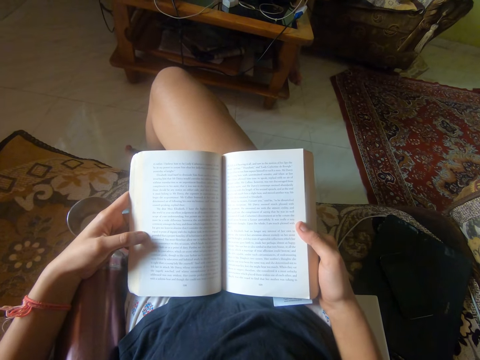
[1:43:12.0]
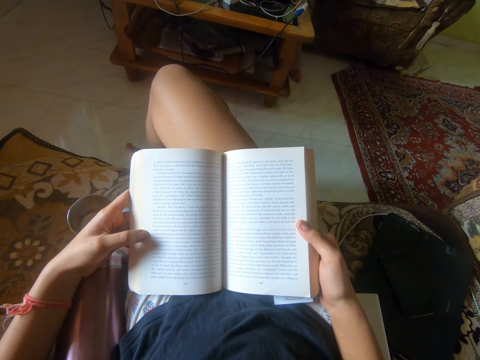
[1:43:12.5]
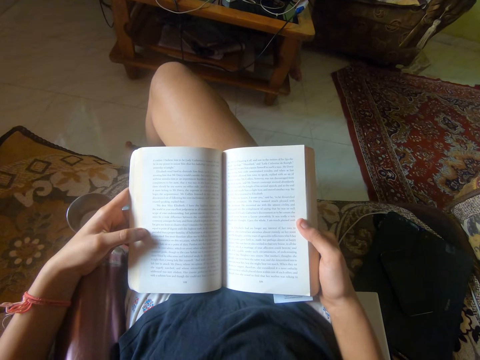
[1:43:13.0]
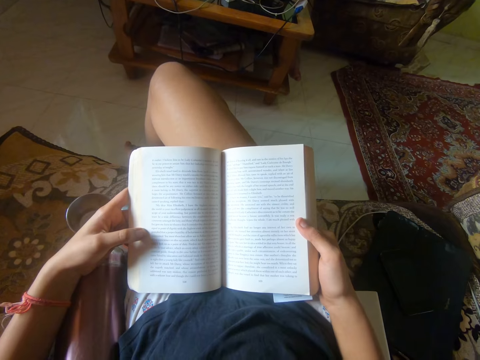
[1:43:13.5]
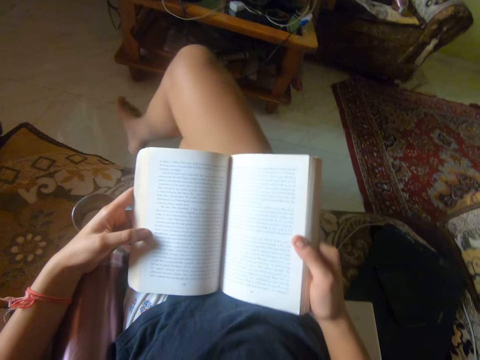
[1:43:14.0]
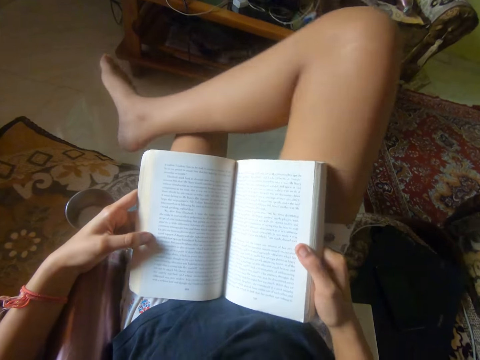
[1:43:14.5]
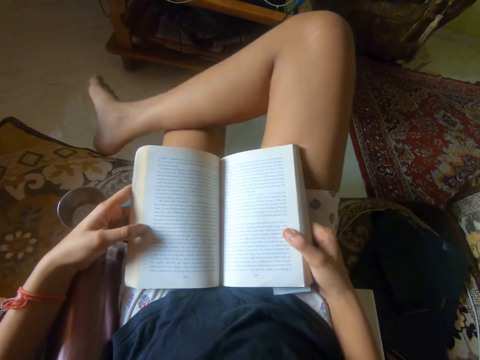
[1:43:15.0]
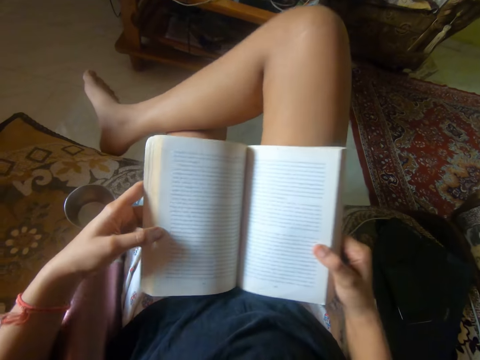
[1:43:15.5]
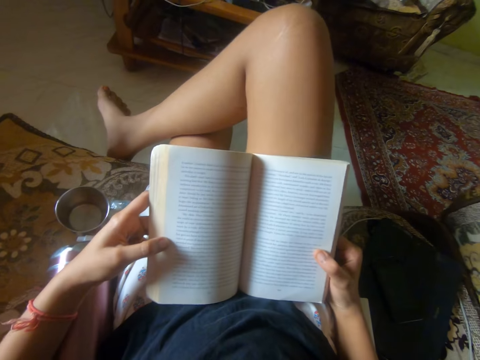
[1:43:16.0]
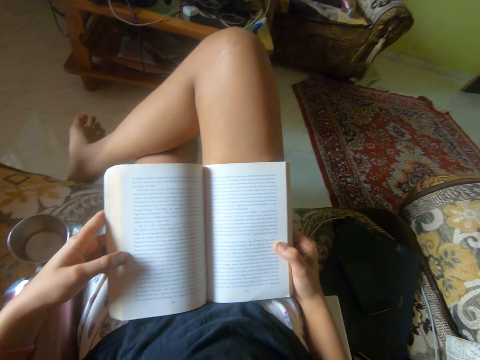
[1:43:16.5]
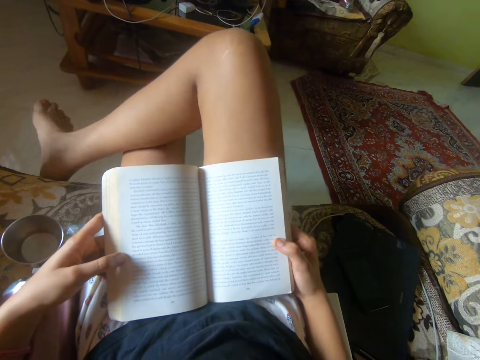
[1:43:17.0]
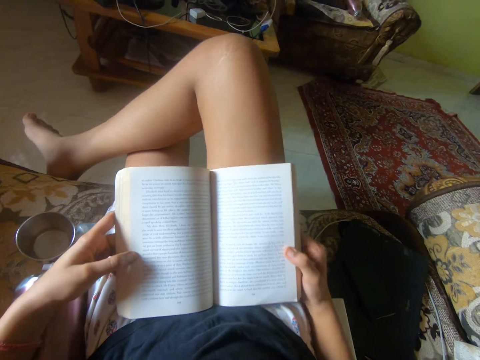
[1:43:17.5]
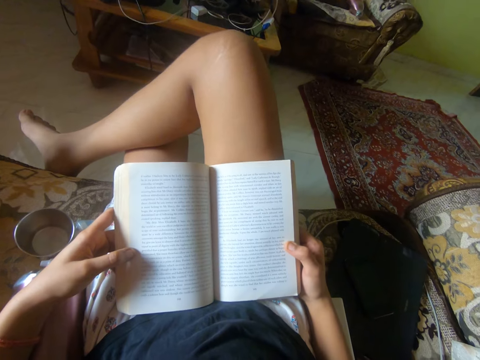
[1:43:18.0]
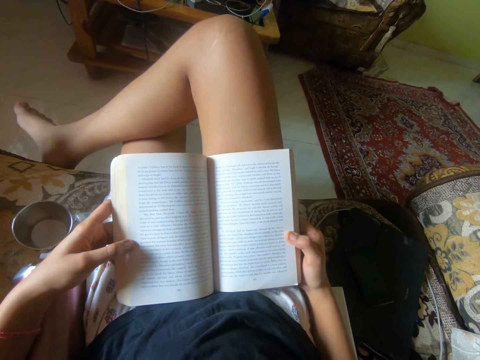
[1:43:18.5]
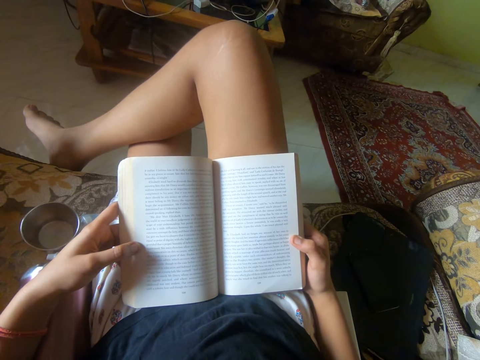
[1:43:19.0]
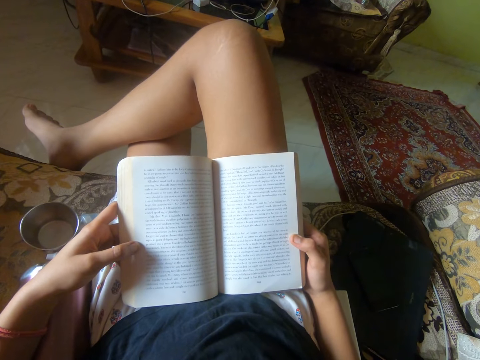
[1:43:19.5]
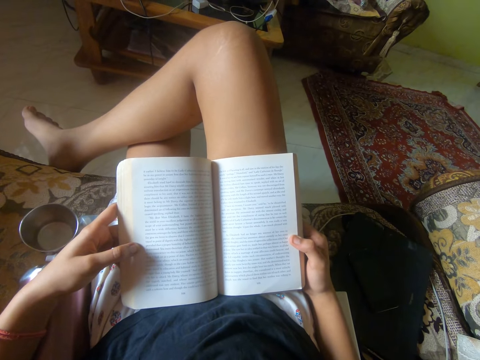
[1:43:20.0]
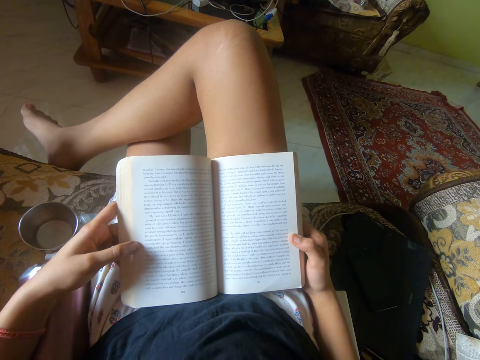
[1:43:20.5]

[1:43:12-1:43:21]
The camera wearer raises her right leg. She places her leg on her thigh. She reads the novel on the cushion chair.

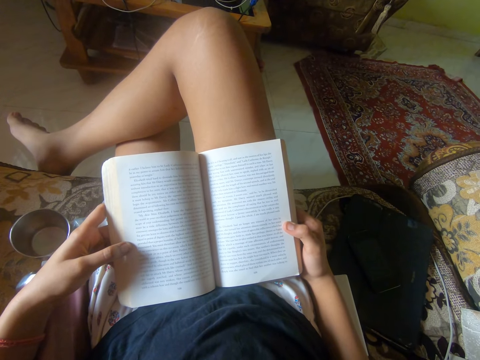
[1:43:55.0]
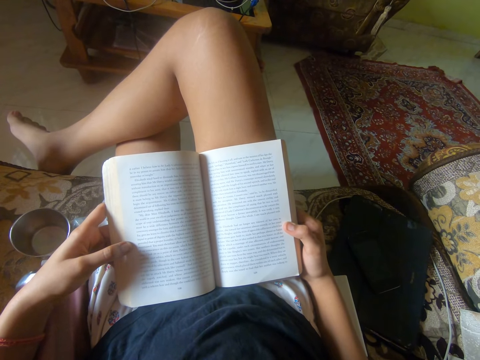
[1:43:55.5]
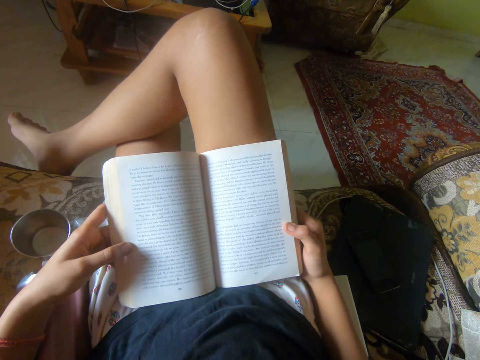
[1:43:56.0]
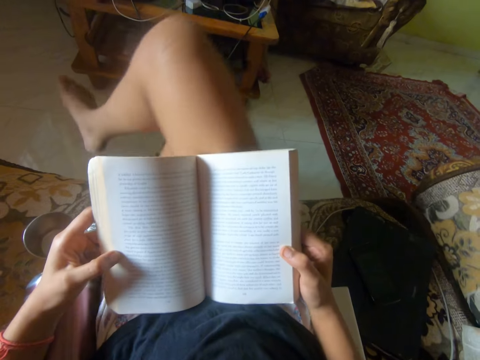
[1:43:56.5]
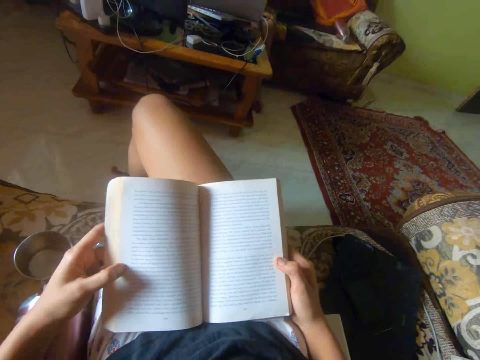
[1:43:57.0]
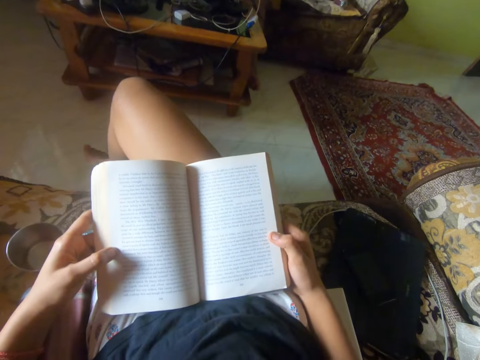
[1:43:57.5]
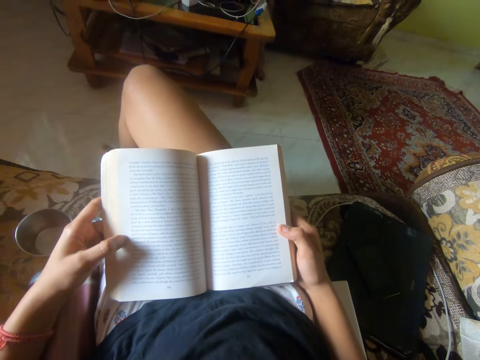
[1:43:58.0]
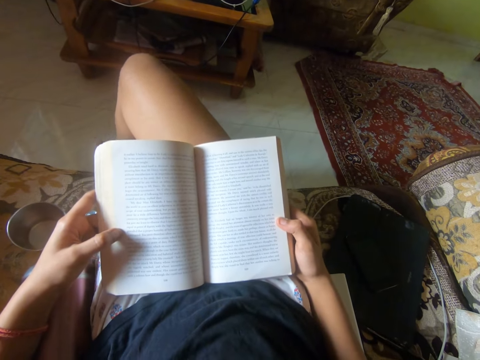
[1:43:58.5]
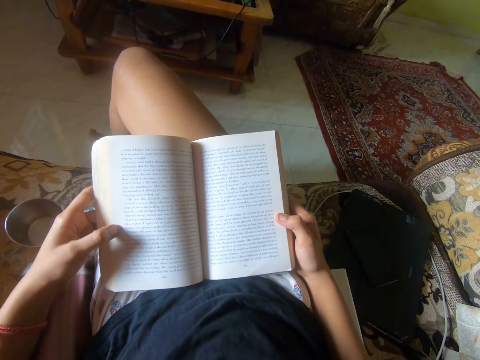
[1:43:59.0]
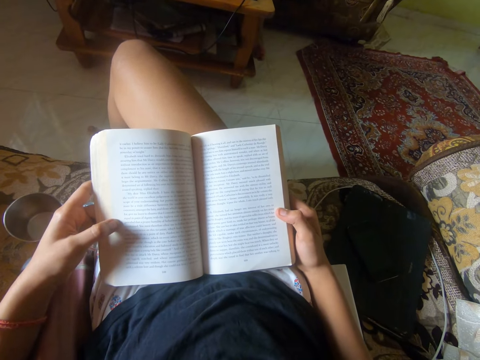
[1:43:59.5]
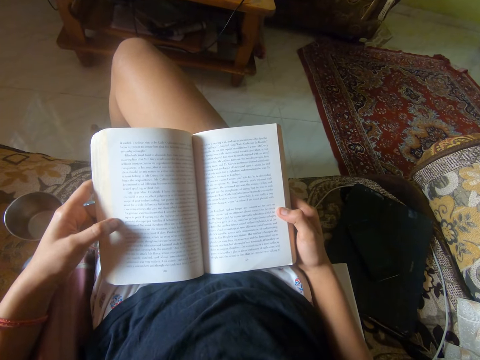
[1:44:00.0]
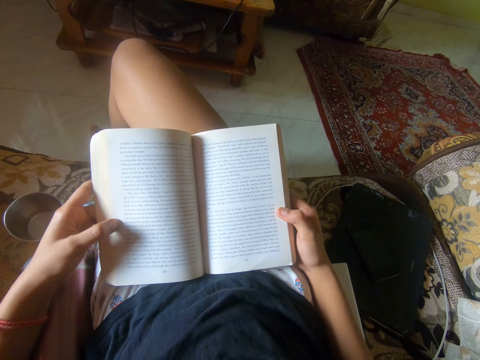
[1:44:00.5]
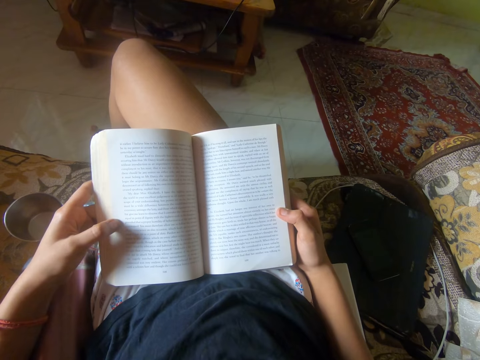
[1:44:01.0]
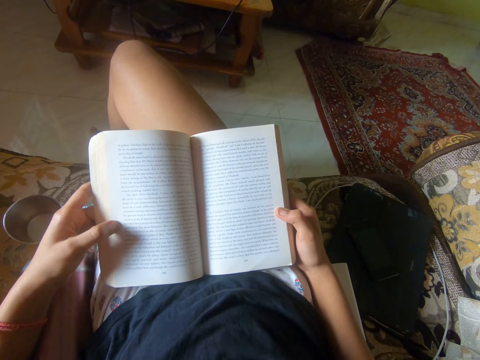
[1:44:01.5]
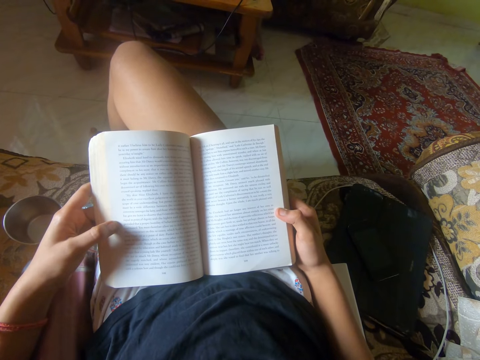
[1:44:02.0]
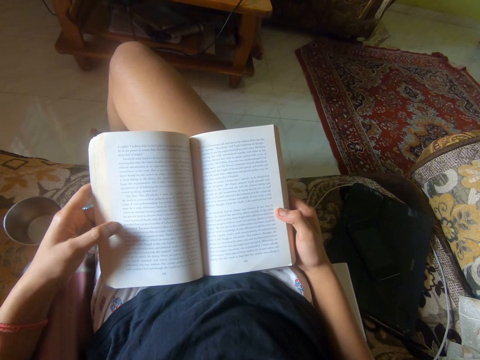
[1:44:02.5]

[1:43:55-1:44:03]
The camera wearer lowers her right leg. She puts her legs across. She reads the novel on the cushion chair.

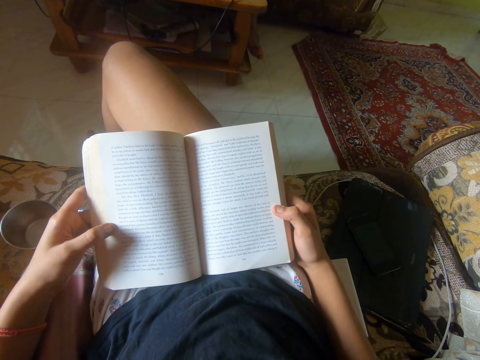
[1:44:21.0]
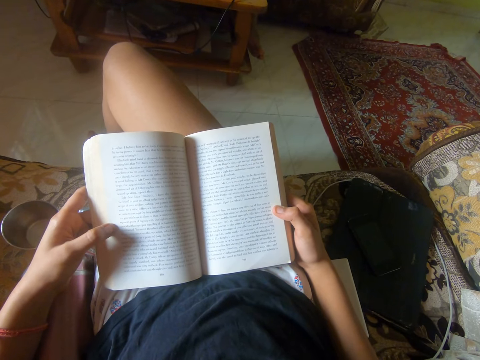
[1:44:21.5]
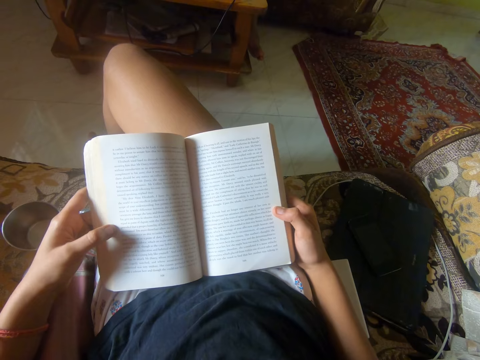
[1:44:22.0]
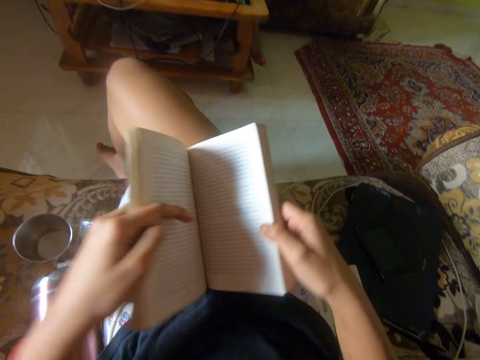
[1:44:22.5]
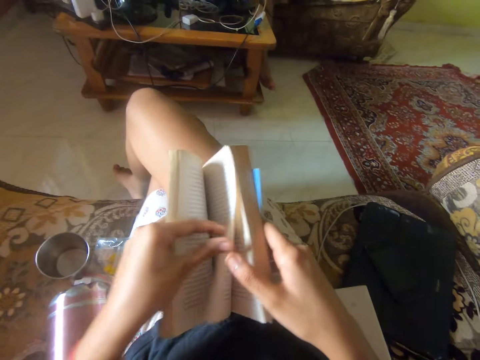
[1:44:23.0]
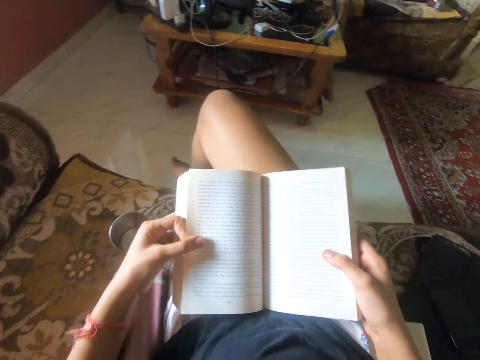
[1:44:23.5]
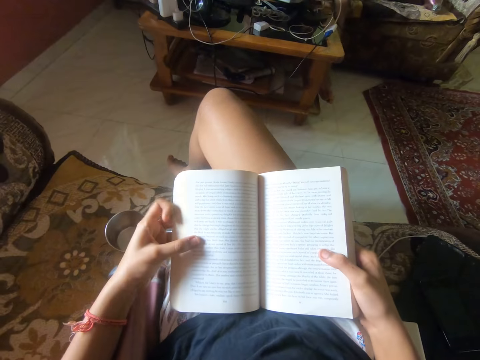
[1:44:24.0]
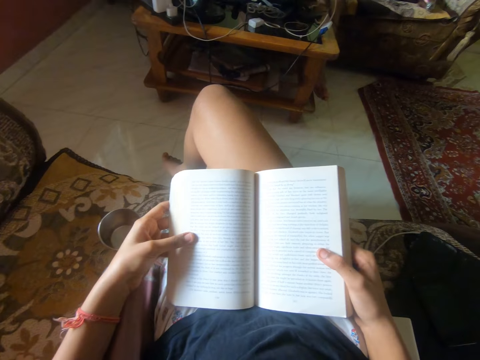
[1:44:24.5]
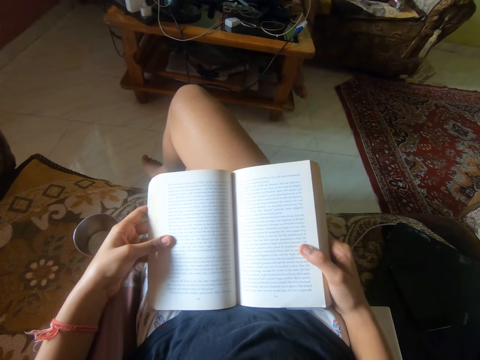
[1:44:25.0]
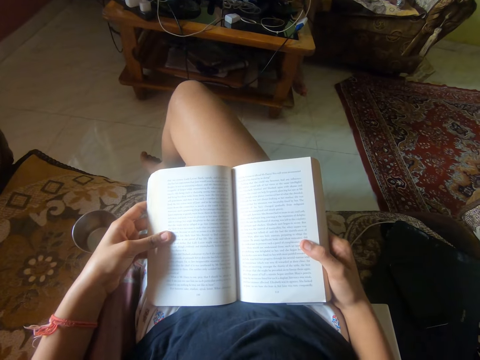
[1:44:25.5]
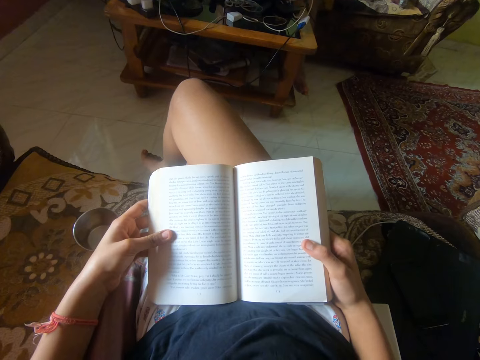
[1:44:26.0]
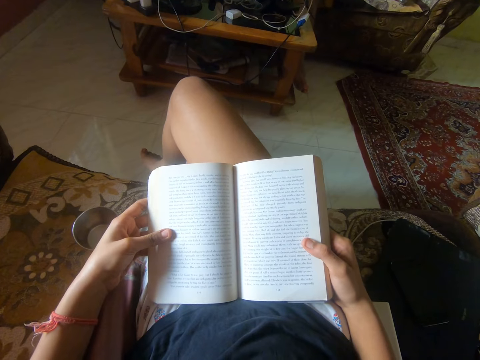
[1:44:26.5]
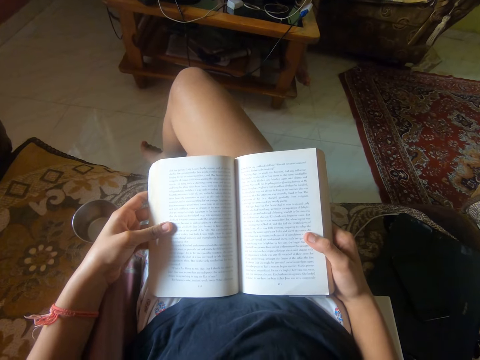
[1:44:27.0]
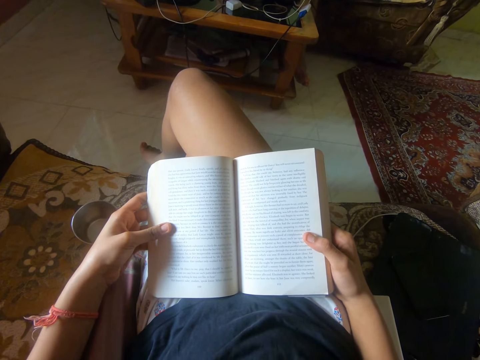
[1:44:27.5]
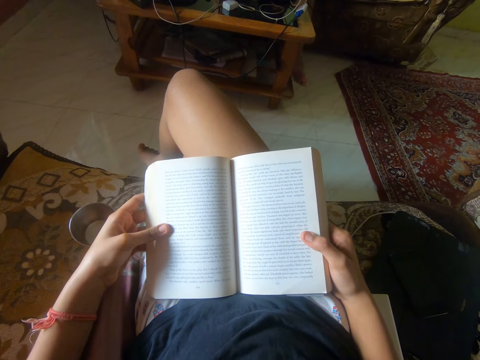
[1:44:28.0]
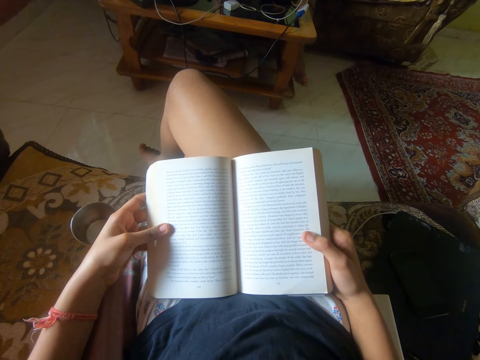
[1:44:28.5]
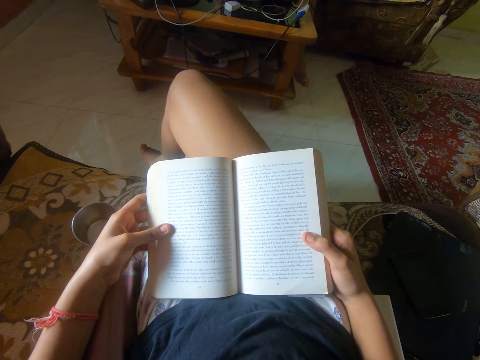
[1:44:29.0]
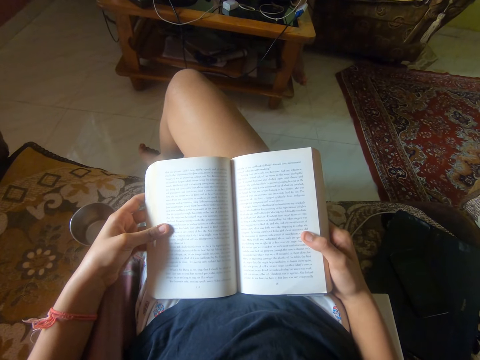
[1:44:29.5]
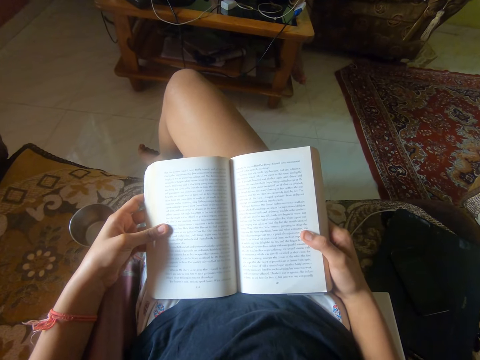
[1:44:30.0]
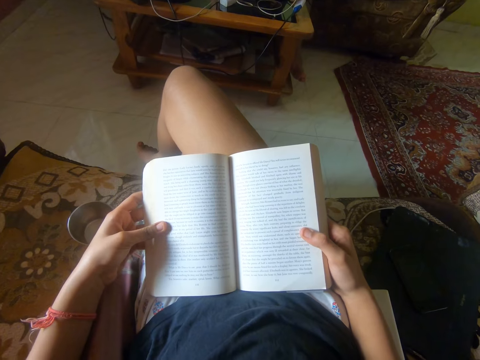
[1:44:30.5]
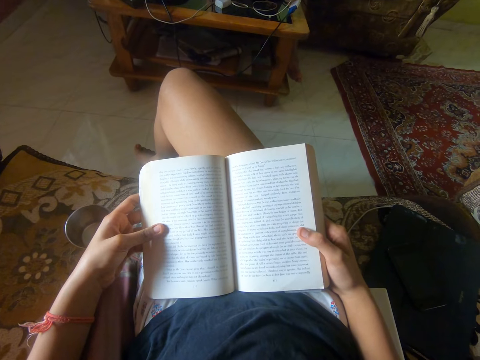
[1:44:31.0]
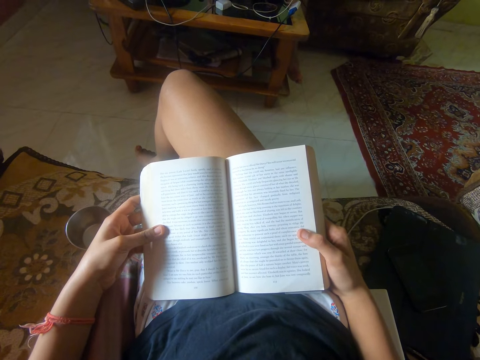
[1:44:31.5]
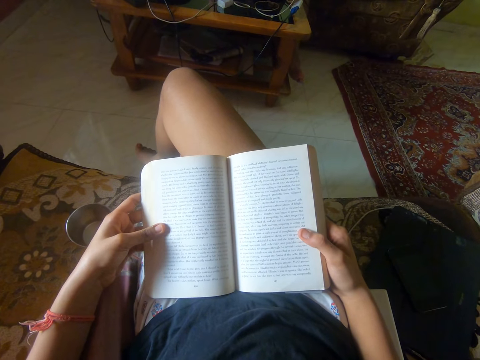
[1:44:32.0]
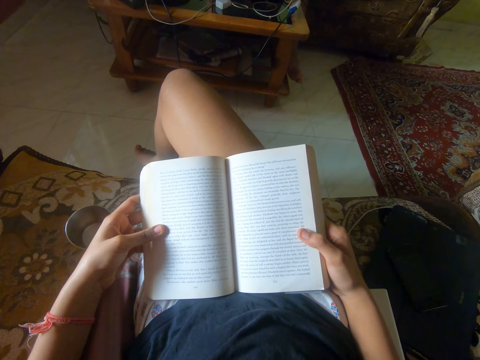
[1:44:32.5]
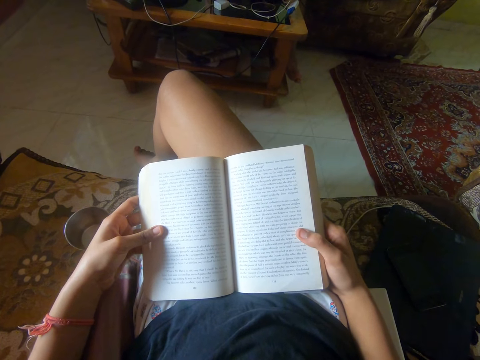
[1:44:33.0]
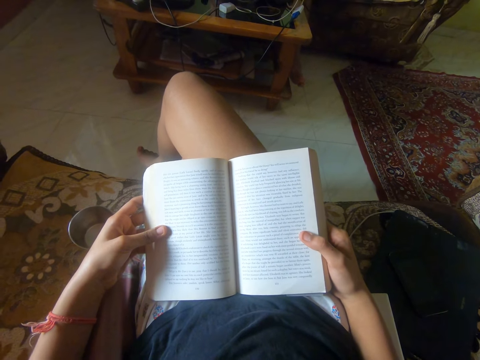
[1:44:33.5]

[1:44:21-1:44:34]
The camera wearer turns the page of the novel. They read the novel on the cushion chair.
